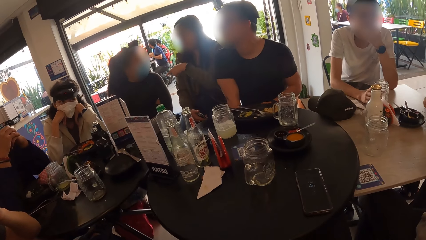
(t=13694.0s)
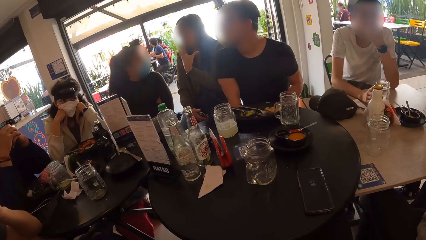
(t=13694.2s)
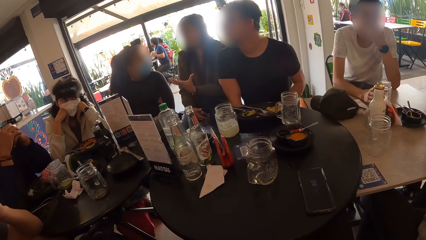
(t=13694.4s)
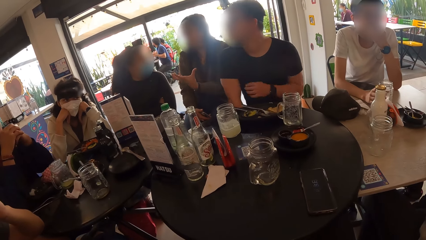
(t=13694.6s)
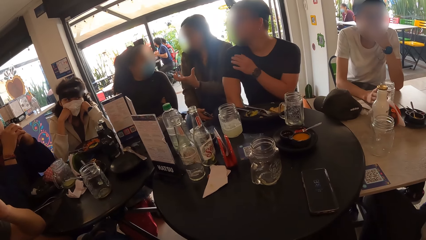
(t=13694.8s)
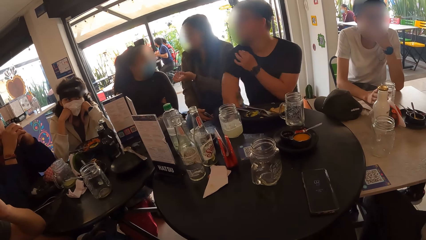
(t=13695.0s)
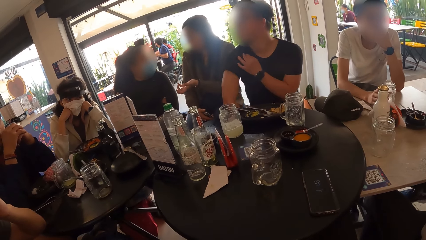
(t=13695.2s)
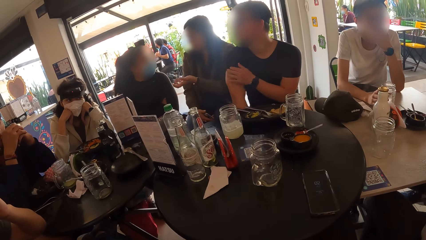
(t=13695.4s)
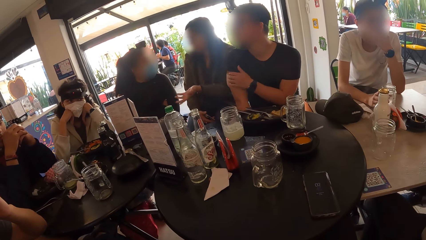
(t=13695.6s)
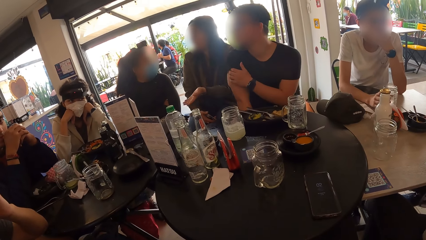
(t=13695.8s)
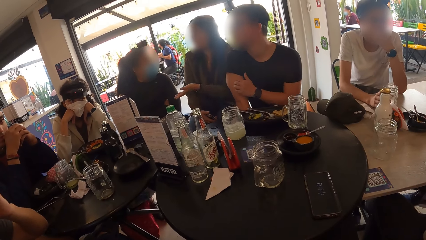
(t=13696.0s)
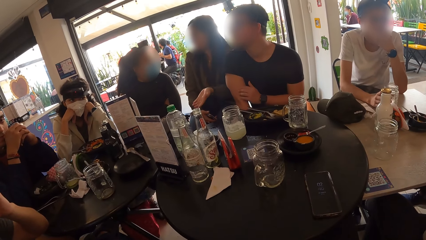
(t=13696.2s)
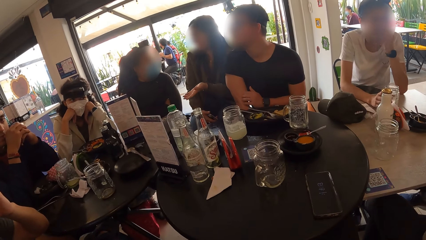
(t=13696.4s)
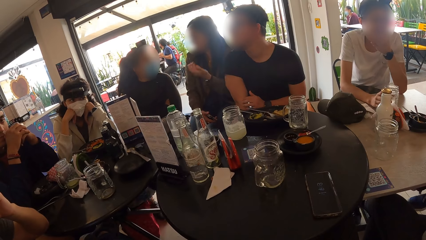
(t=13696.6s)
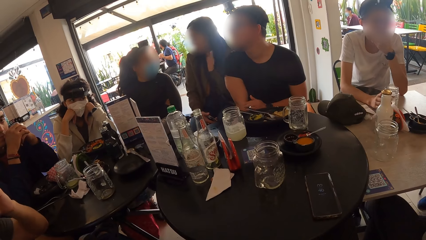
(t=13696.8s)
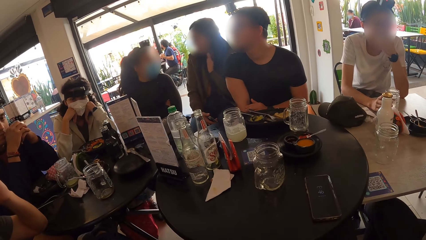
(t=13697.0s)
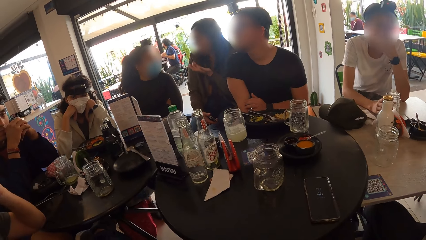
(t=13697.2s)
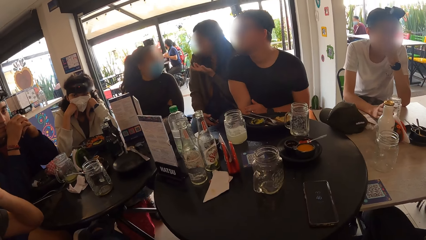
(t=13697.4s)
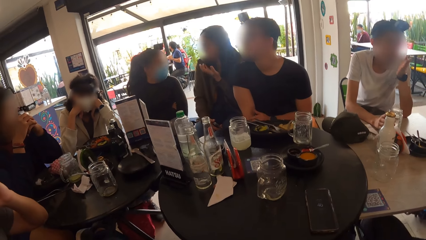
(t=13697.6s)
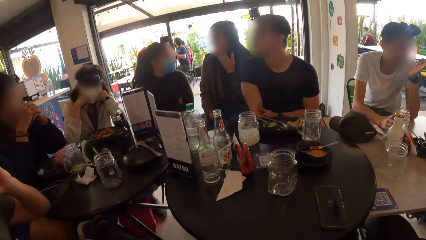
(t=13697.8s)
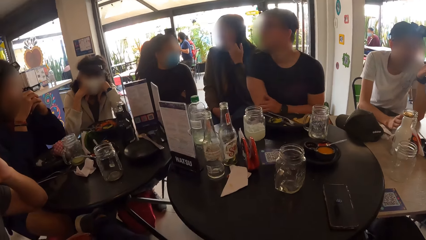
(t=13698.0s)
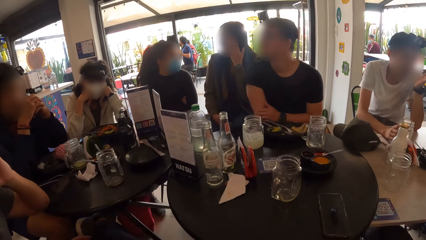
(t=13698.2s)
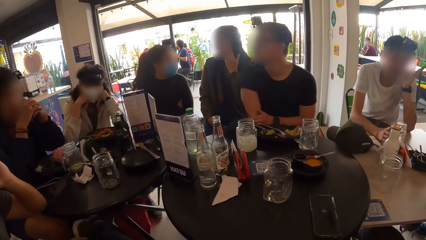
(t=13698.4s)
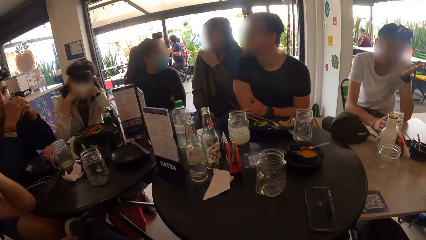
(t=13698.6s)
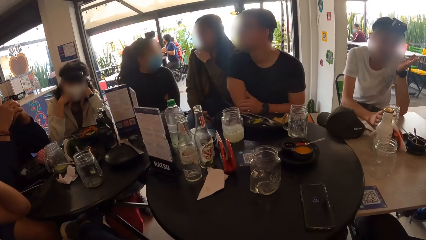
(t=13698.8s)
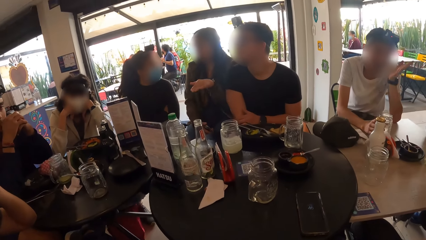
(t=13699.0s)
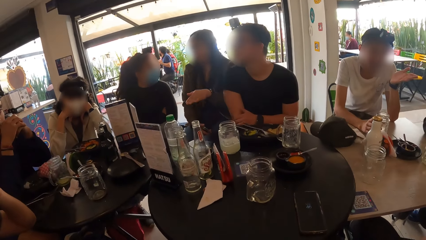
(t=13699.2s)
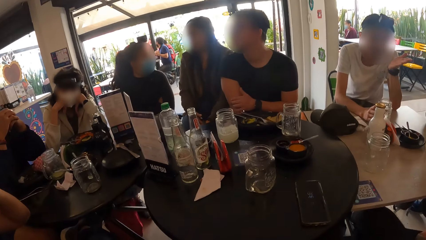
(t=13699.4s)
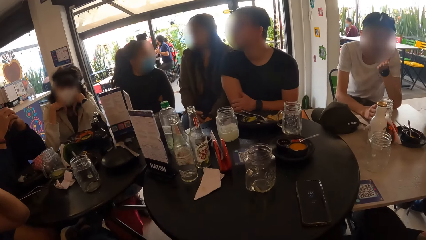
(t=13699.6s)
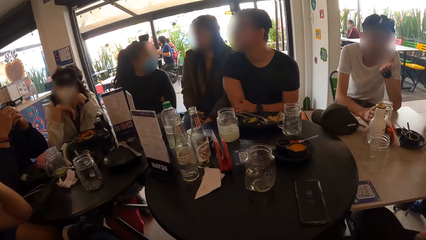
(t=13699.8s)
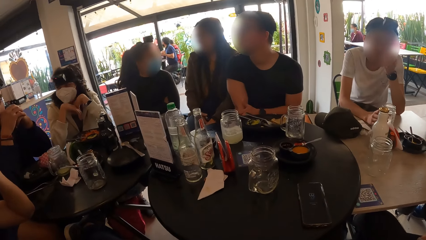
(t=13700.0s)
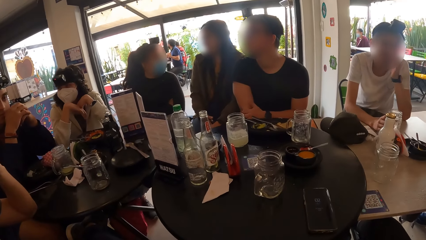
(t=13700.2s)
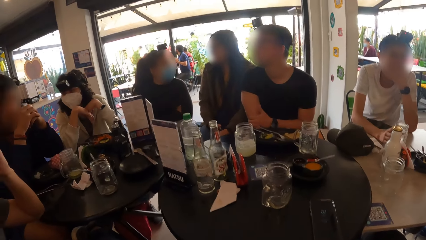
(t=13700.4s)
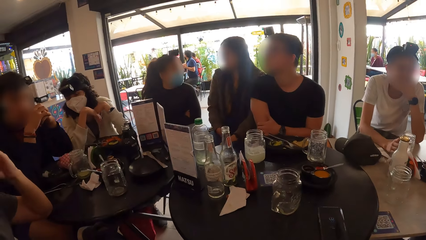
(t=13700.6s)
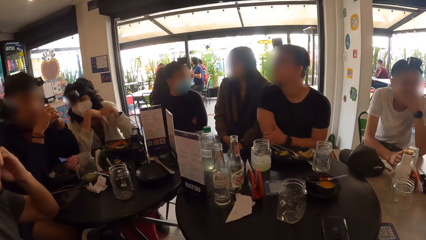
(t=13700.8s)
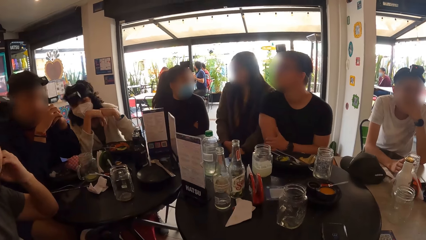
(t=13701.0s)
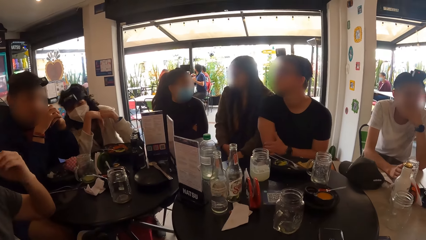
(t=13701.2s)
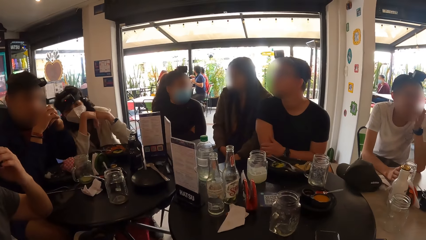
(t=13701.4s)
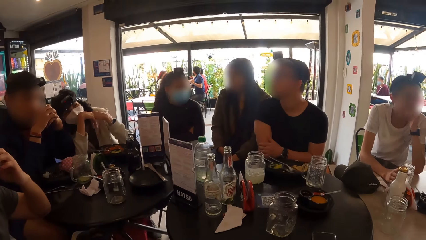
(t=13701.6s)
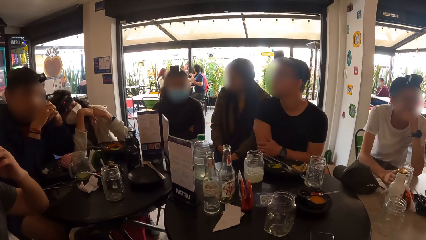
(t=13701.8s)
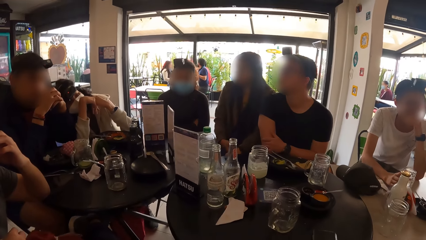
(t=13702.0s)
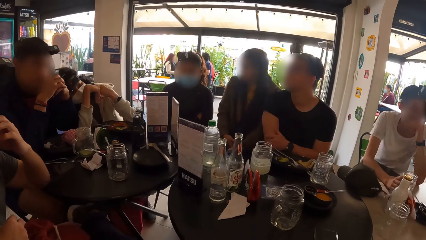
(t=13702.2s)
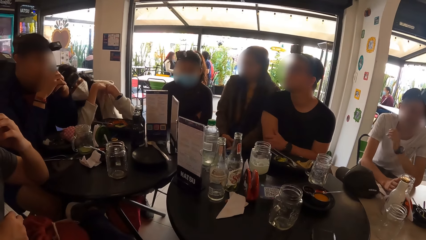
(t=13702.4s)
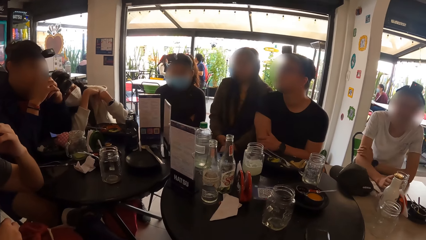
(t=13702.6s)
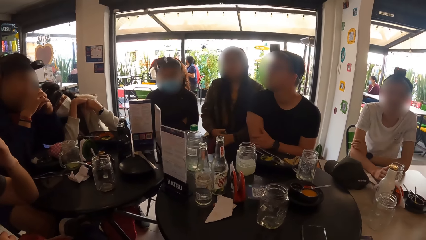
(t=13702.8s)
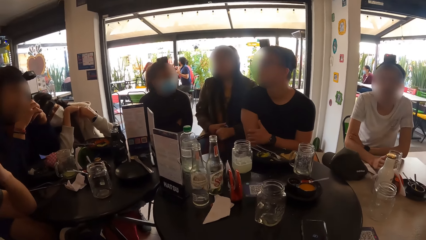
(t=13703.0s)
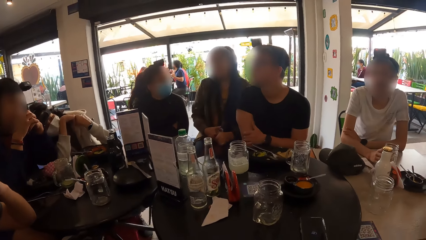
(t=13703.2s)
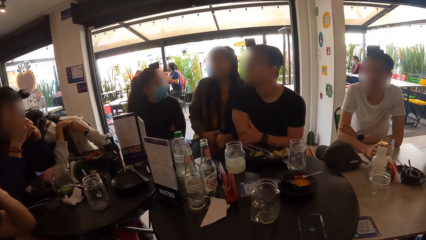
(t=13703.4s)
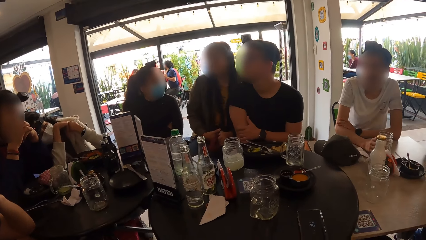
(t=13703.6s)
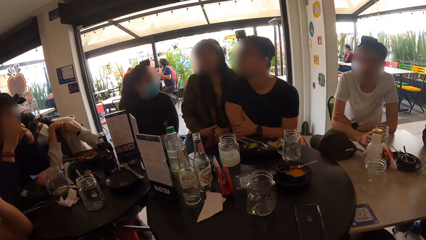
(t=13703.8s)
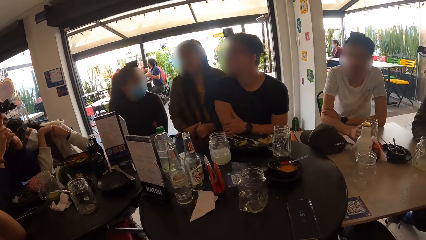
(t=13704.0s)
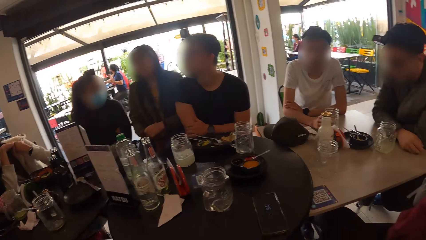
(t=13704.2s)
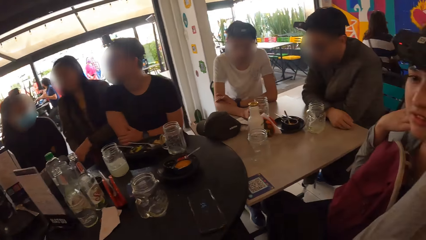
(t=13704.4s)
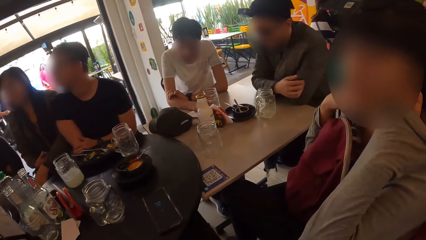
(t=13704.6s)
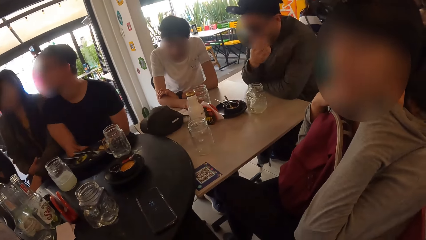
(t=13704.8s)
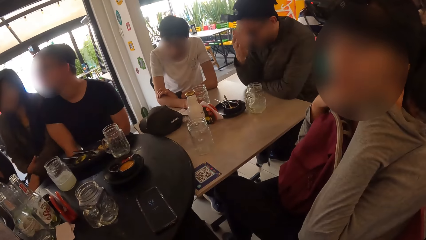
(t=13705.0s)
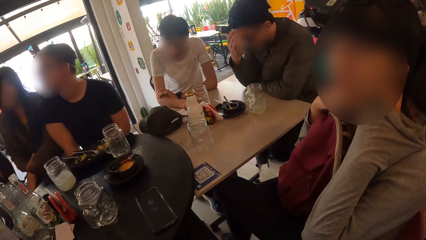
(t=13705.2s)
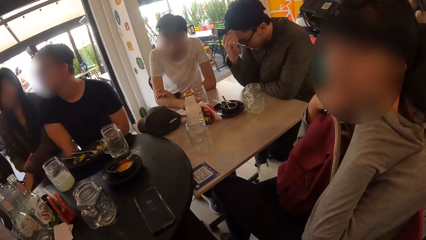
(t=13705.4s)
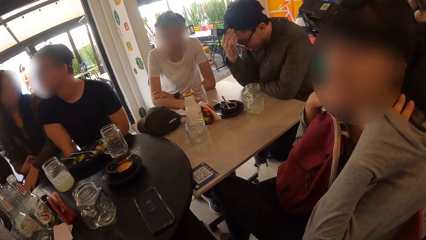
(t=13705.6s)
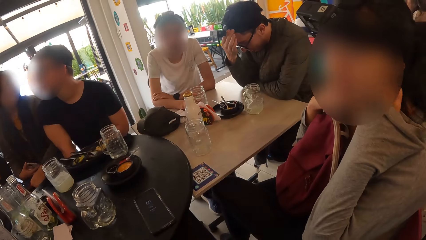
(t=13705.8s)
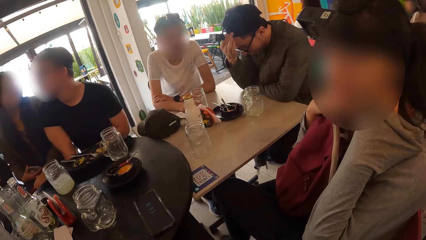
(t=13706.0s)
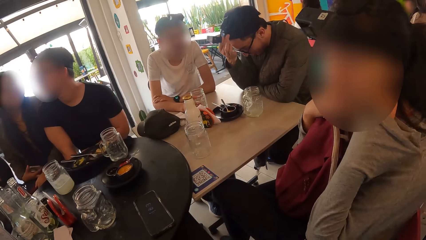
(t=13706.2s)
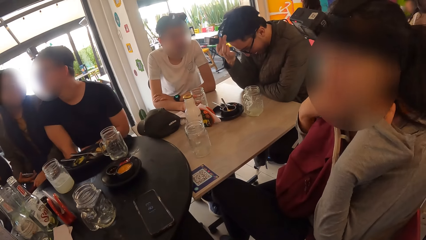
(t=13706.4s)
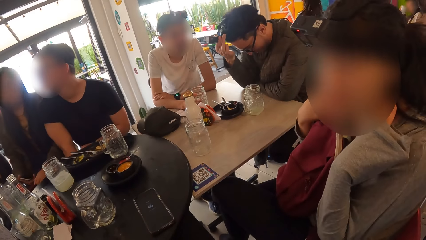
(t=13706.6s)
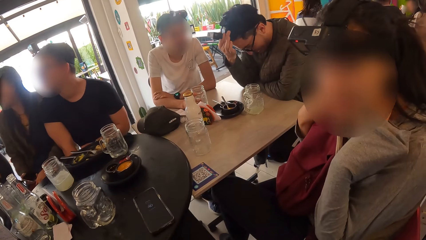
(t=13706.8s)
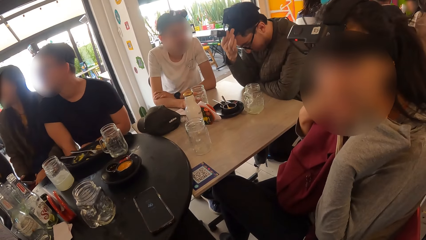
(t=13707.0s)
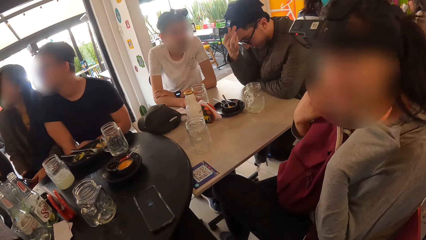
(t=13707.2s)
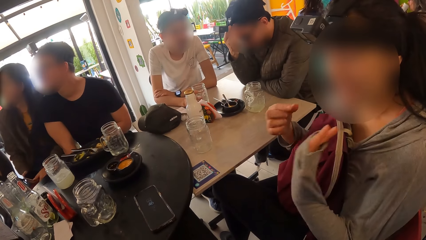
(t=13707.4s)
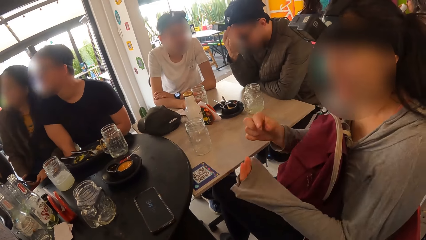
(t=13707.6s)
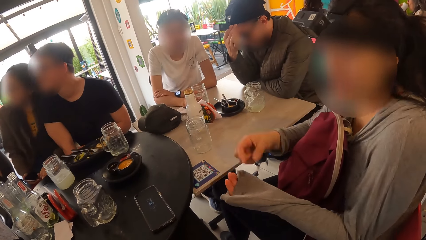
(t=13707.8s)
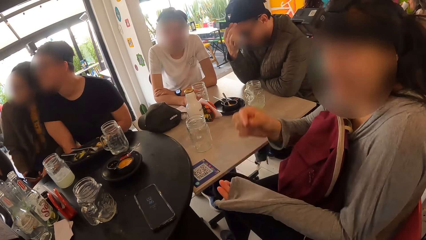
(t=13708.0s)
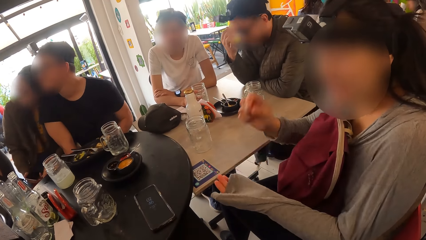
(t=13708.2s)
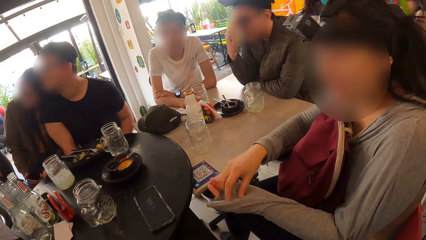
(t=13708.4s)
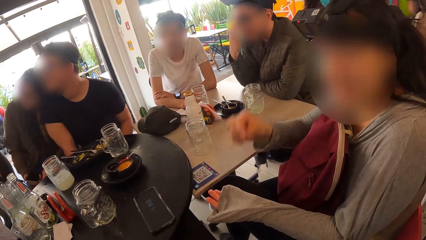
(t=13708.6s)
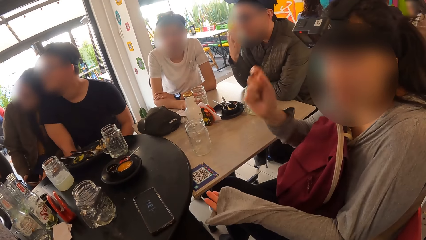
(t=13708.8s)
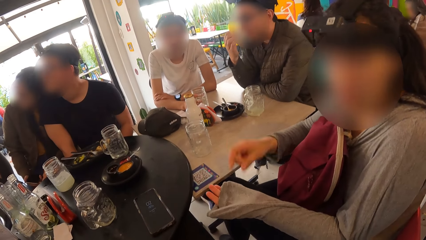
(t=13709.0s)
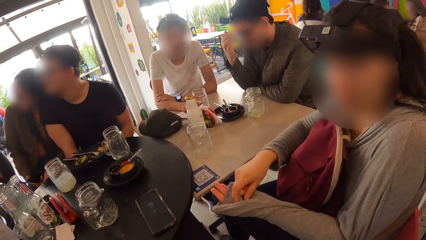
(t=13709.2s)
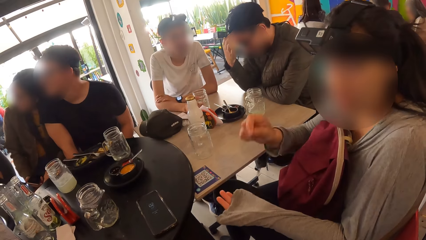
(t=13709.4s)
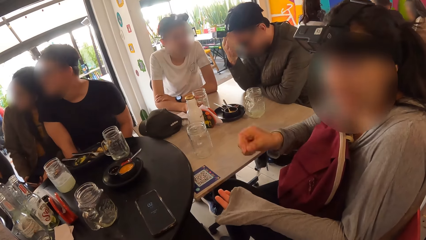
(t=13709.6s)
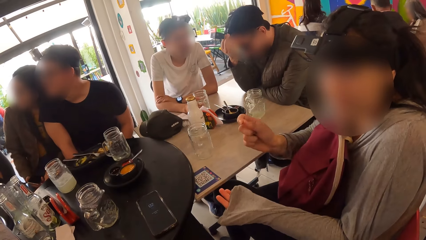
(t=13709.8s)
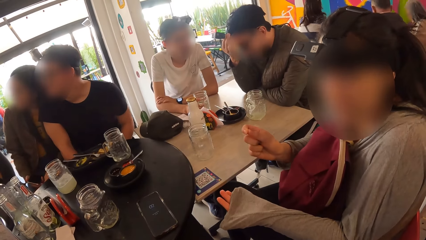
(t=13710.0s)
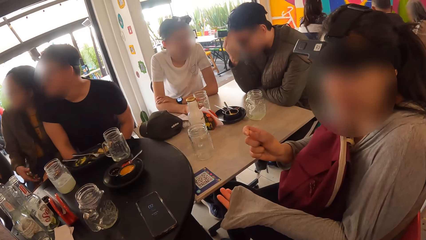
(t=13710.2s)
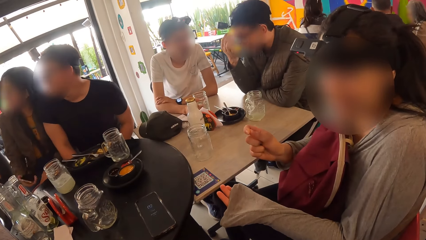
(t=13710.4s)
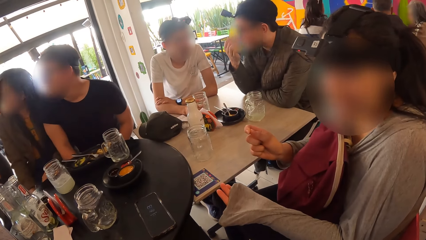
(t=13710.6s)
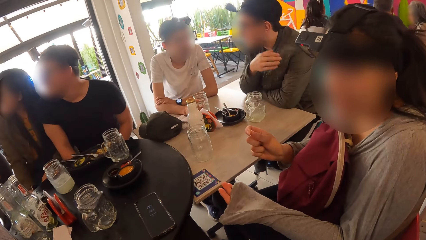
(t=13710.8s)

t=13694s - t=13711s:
The camera wearer turns towards a woman. They interact with the woman and a man. Another man adjusts the camera on his head with his right hand.
